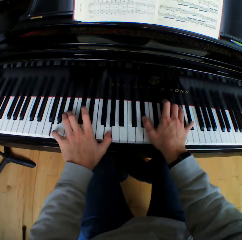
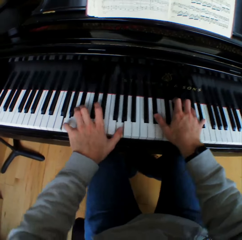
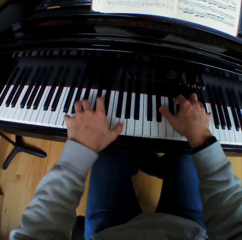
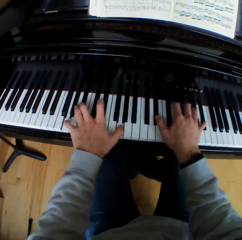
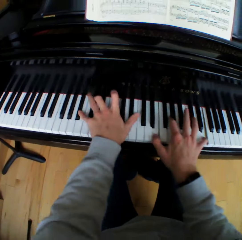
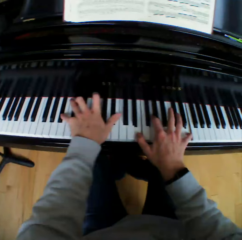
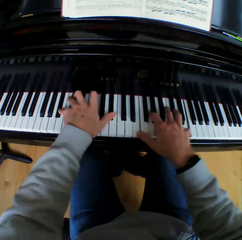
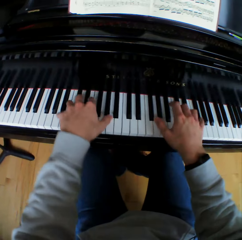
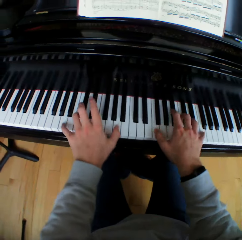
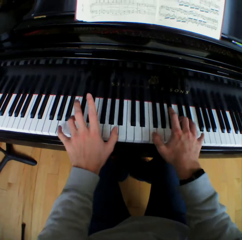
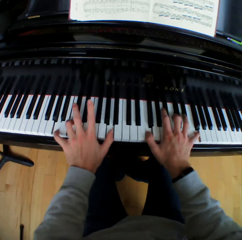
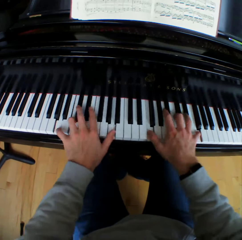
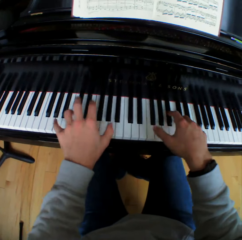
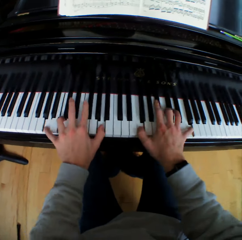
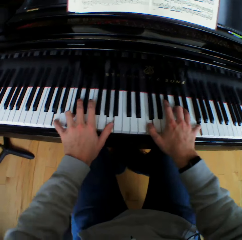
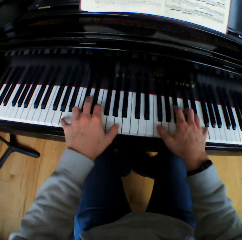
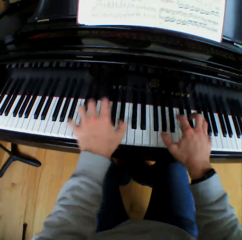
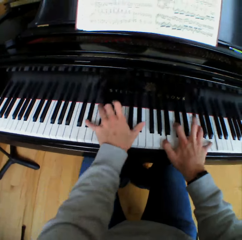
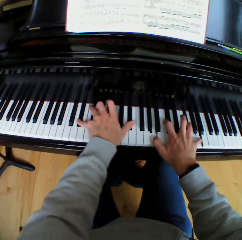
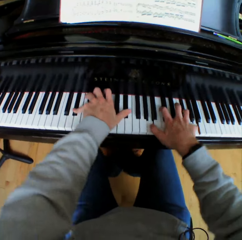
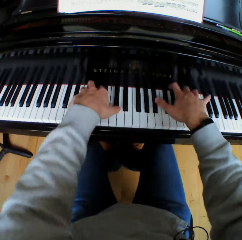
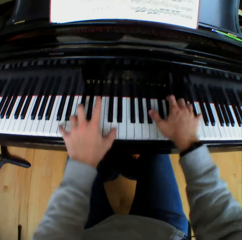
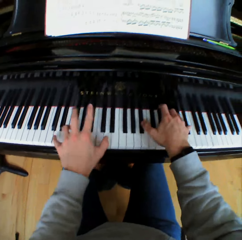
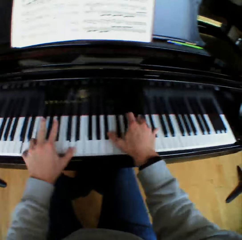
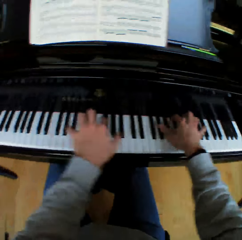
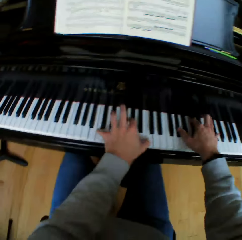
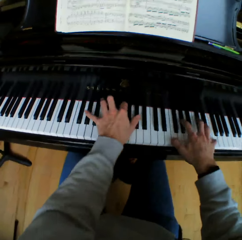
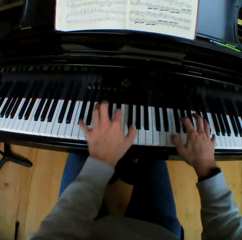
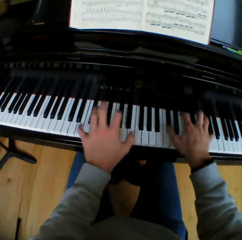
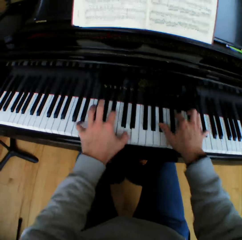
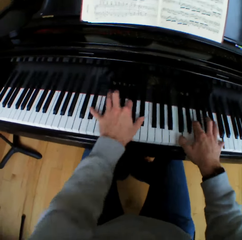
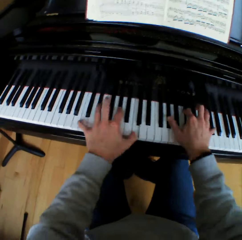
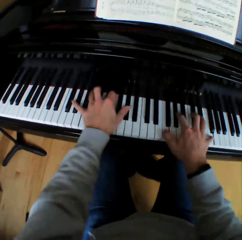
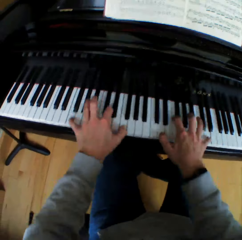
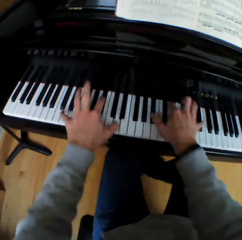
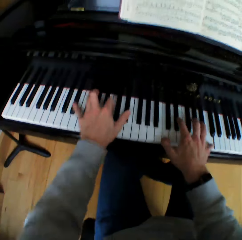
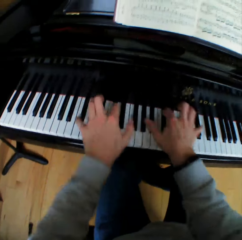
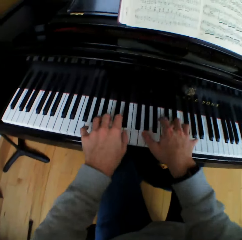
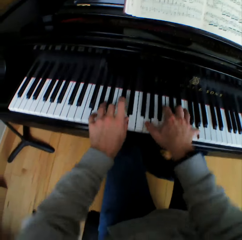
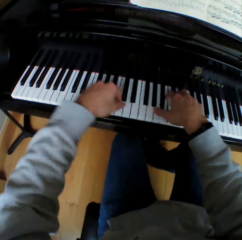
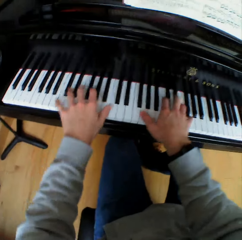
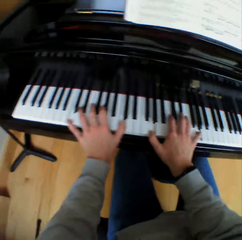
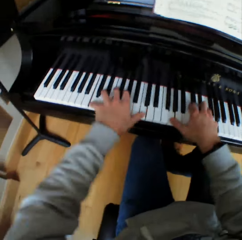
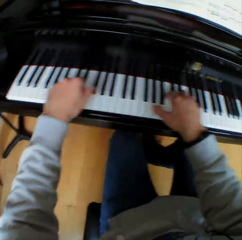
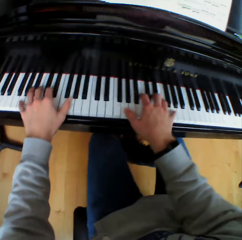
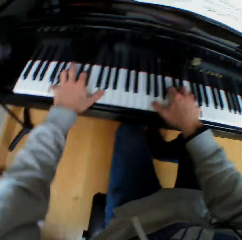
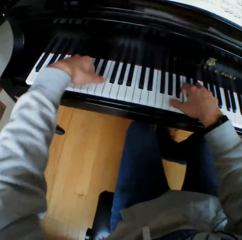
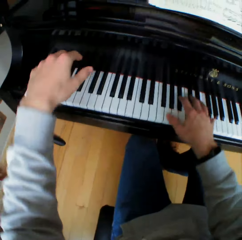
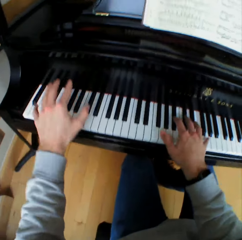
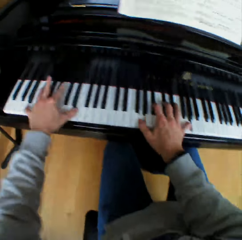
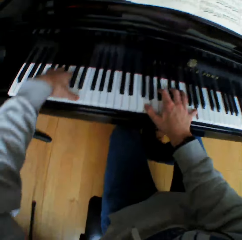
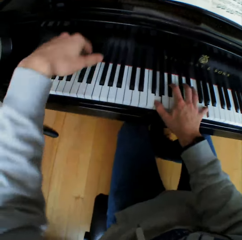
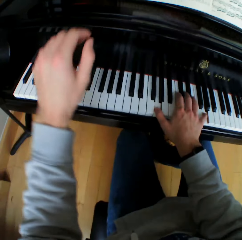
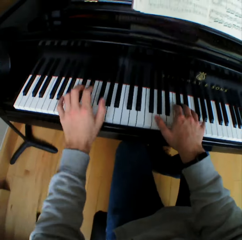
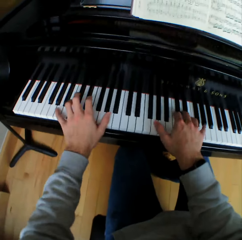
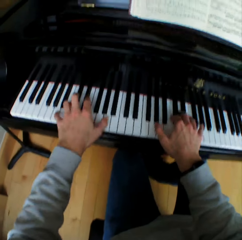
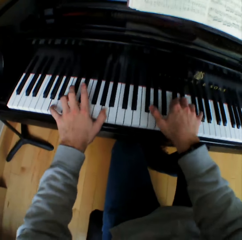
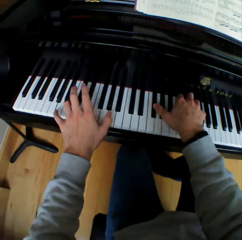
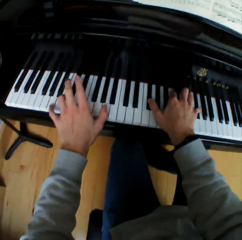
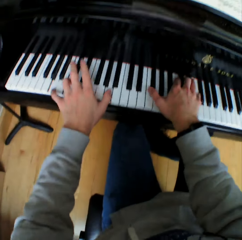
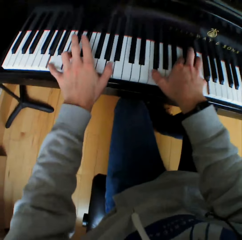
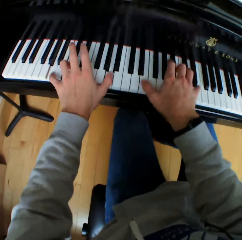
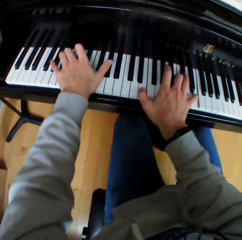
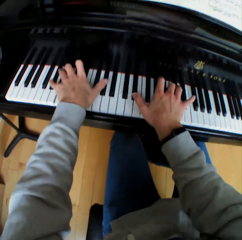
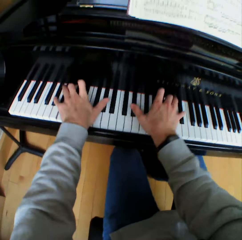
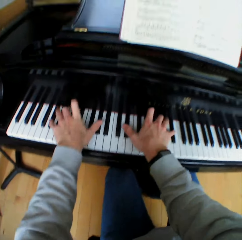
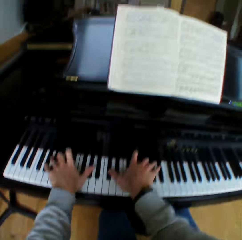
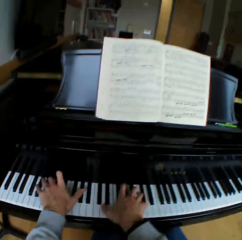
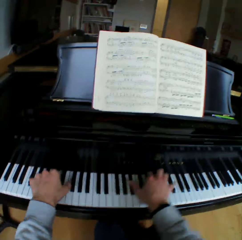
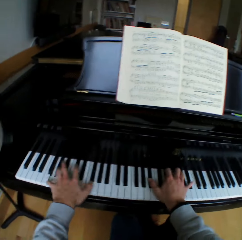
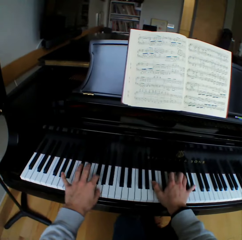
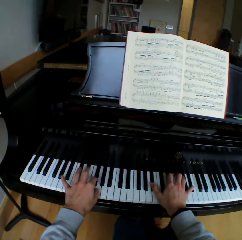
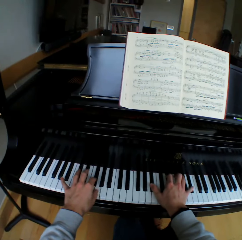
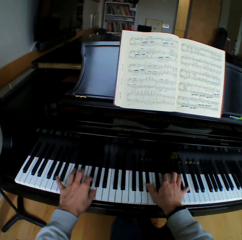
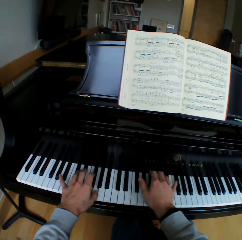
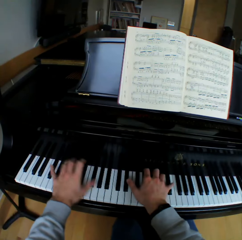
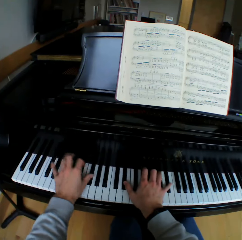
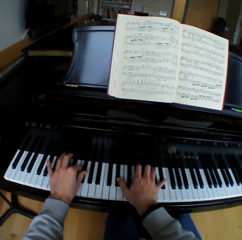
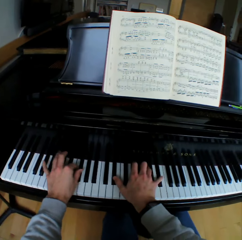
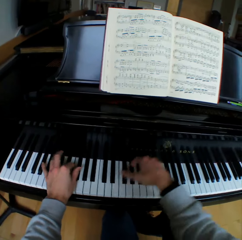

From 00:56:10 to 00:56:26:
The camera wearer lifts both hands and plays piano. They lift the left hand and play piano.

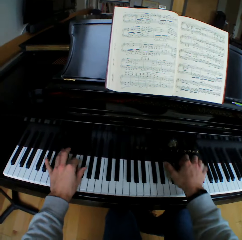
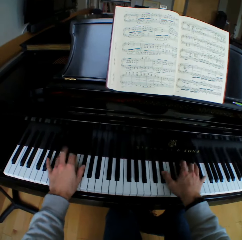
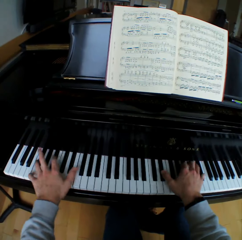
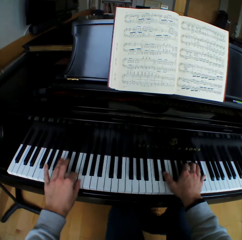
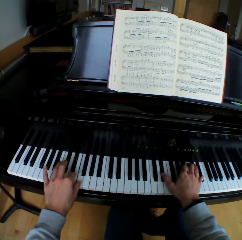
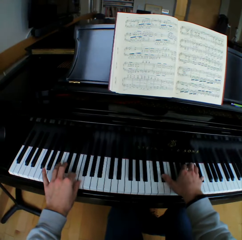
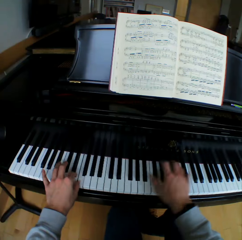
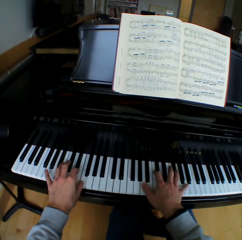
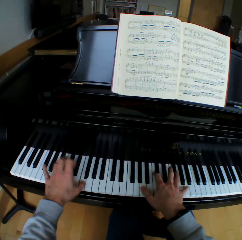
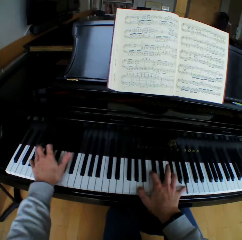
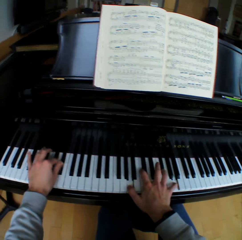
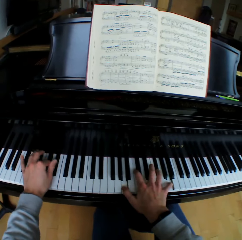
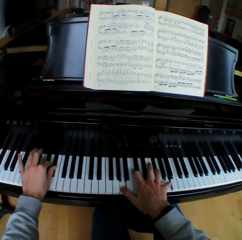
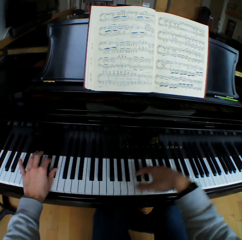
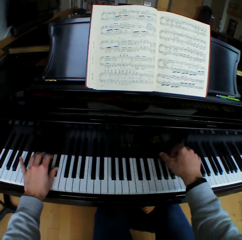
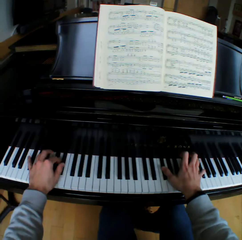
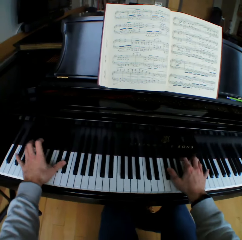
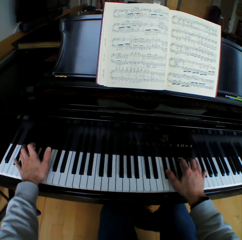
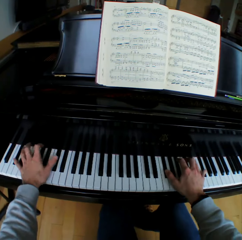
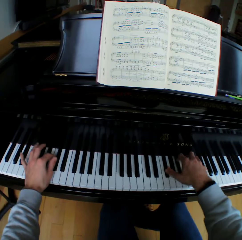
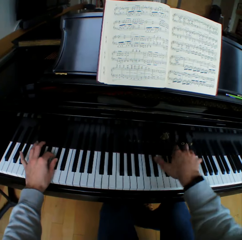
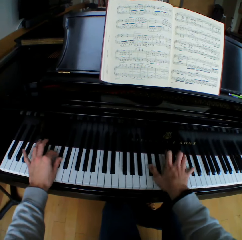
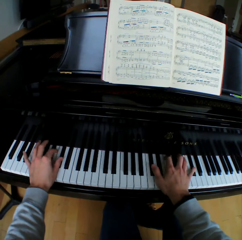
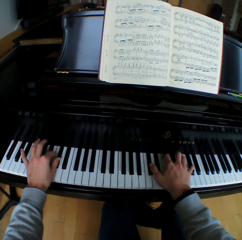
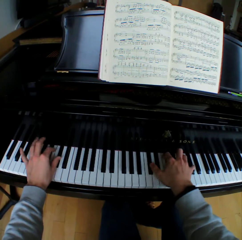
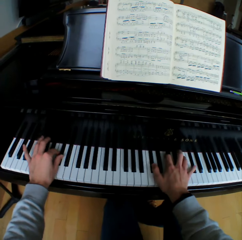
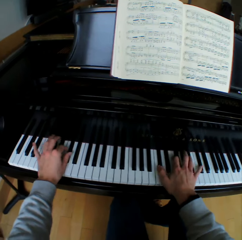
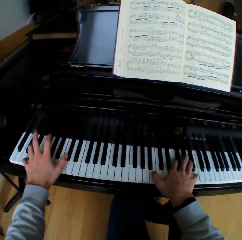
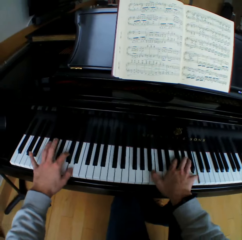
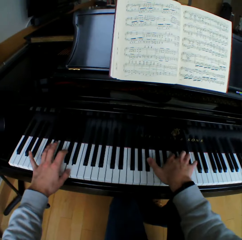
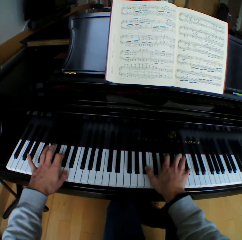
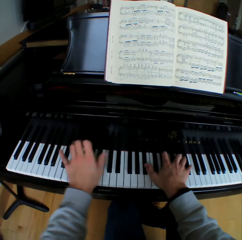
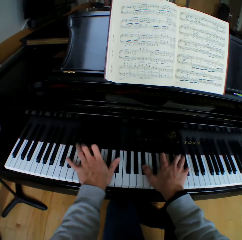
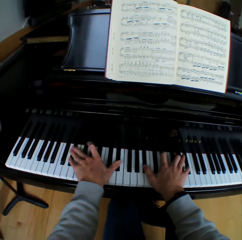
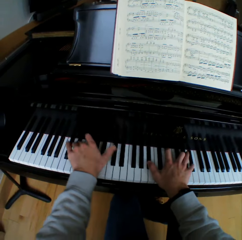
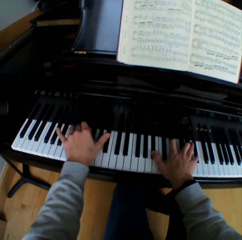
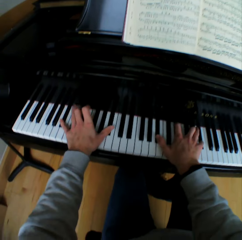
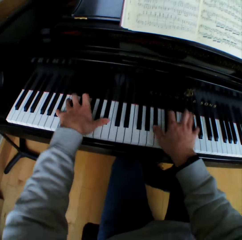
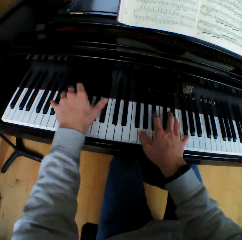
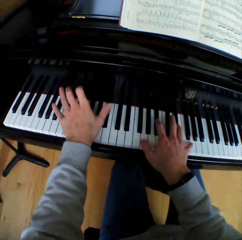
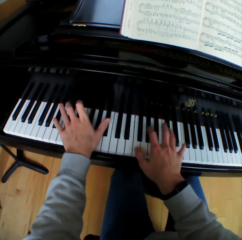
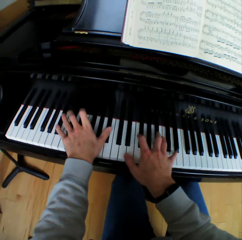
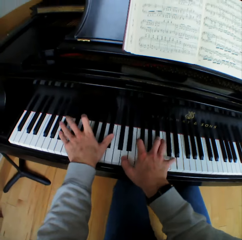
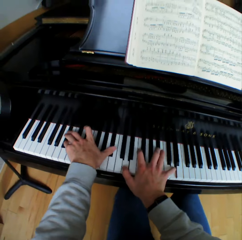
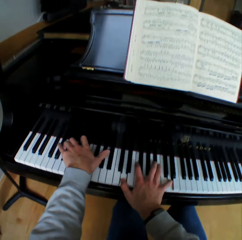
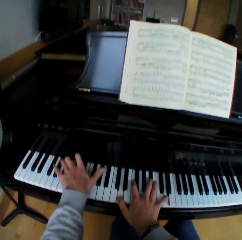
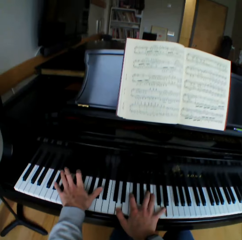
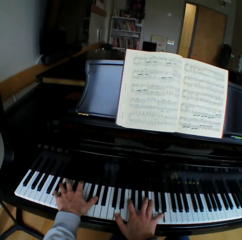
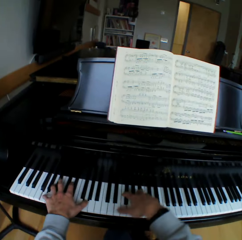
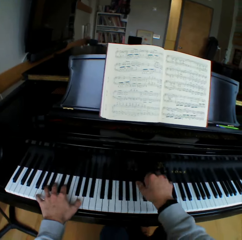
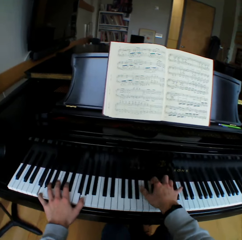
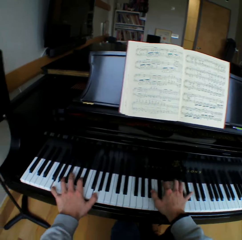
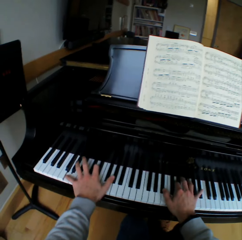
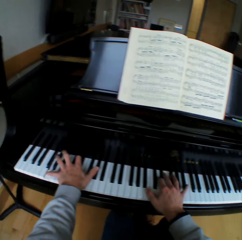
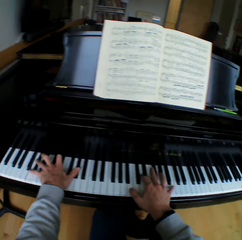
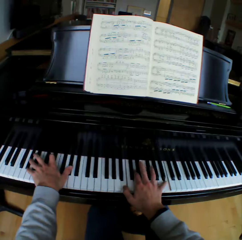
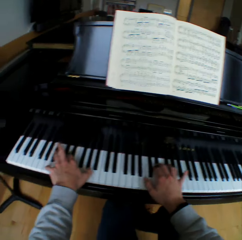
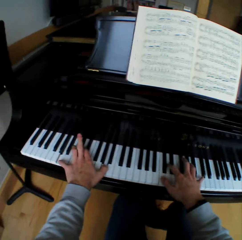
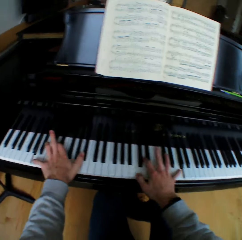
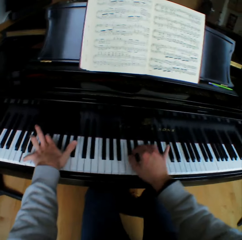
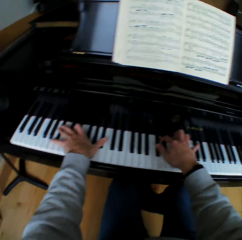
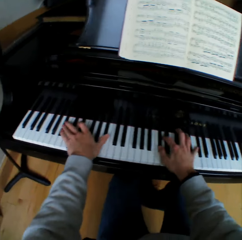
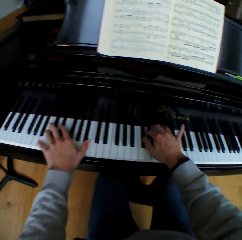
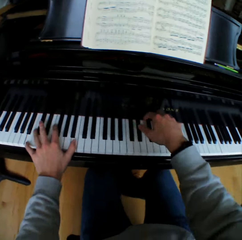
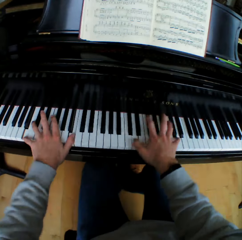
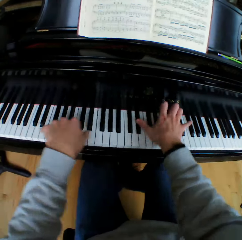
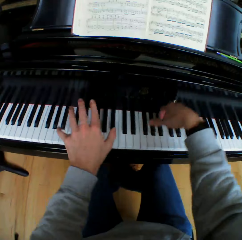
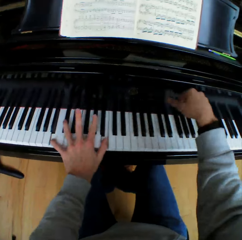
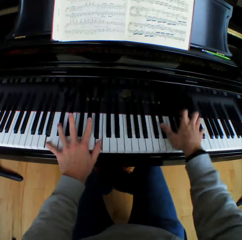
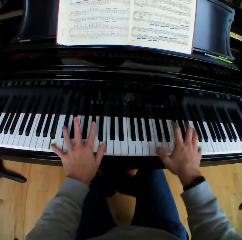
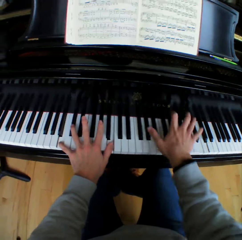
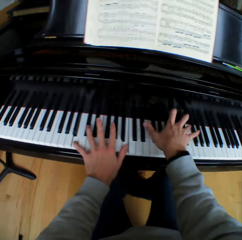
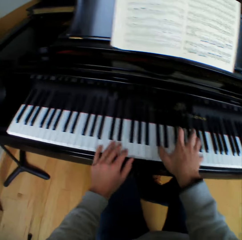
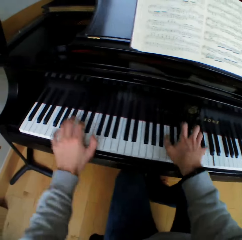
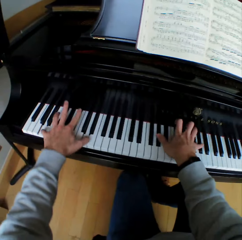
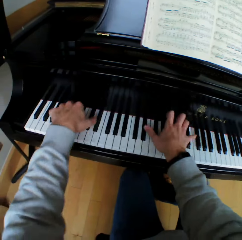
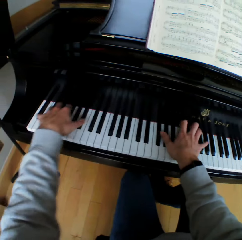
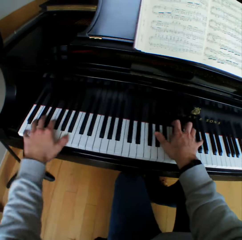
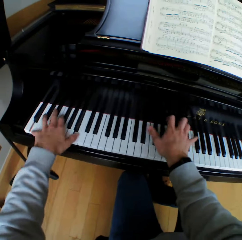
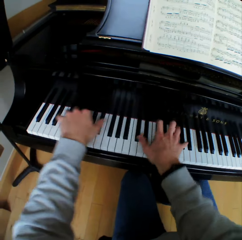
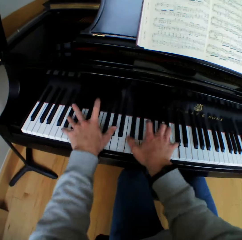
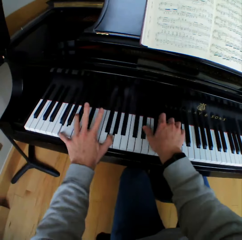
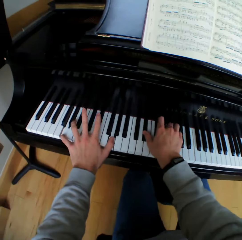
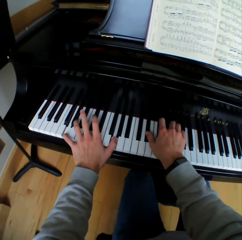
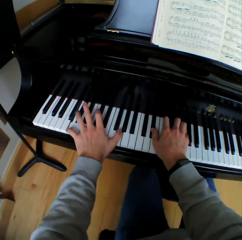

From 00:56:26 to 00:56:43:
The camera wearer moves the right hand and plays piano. They move the right hand and play piano. They move both hands and play piano.
